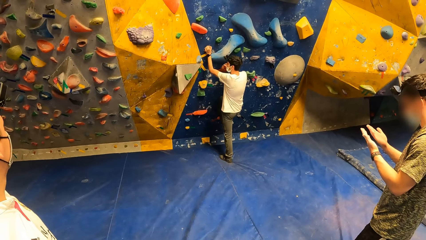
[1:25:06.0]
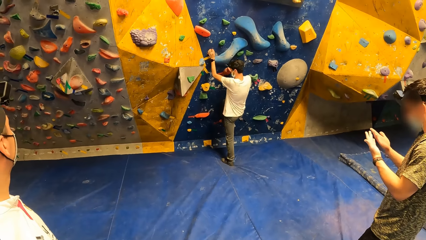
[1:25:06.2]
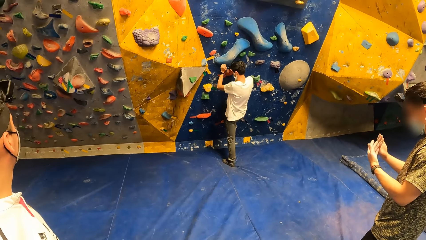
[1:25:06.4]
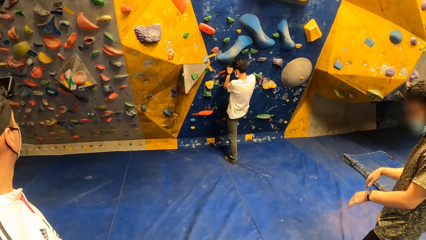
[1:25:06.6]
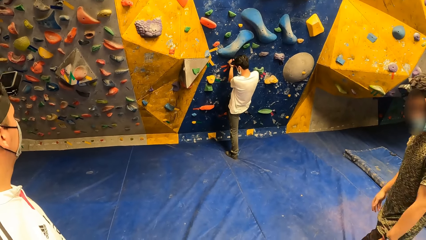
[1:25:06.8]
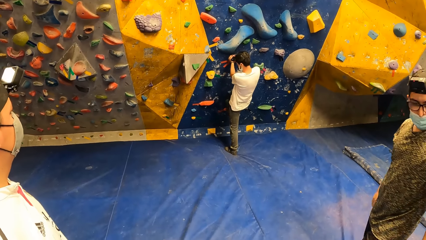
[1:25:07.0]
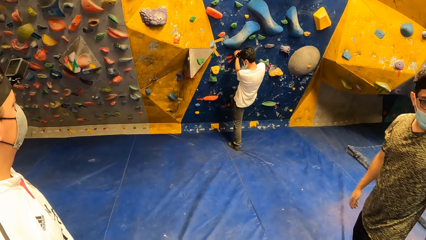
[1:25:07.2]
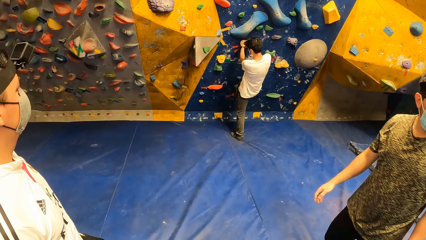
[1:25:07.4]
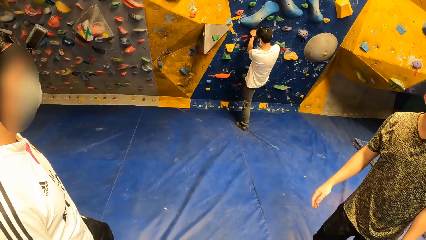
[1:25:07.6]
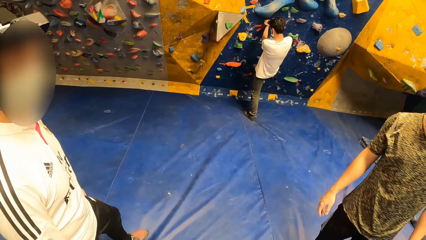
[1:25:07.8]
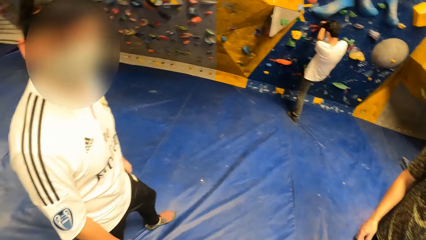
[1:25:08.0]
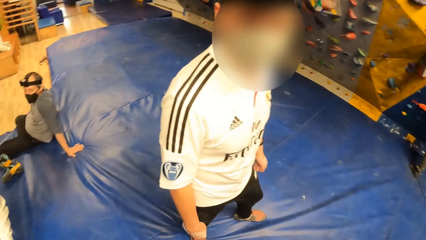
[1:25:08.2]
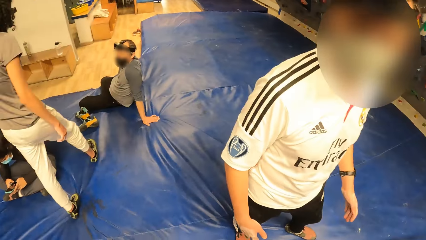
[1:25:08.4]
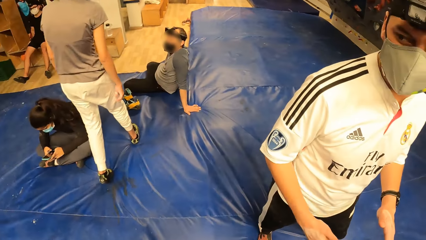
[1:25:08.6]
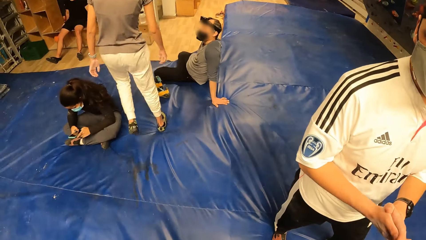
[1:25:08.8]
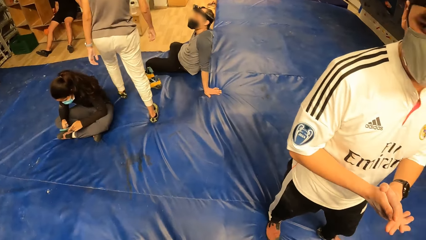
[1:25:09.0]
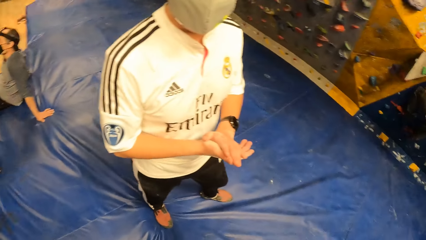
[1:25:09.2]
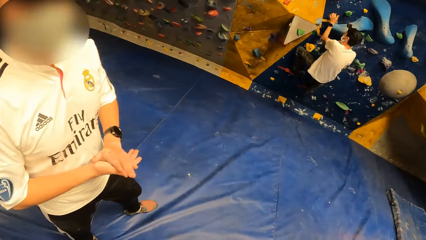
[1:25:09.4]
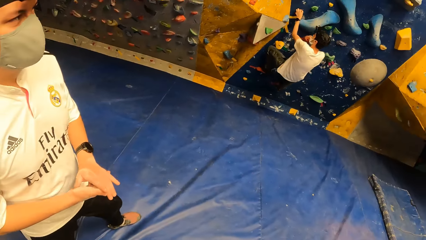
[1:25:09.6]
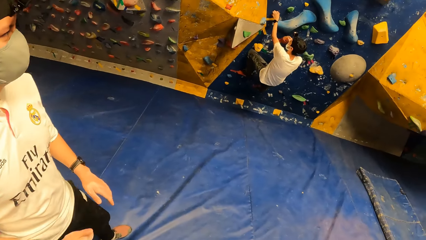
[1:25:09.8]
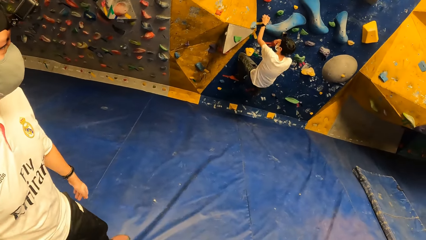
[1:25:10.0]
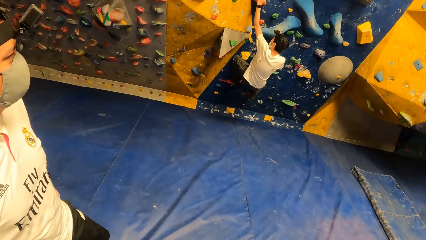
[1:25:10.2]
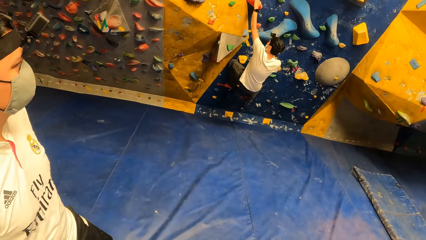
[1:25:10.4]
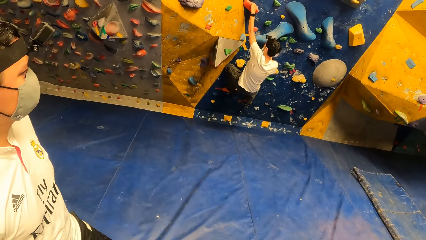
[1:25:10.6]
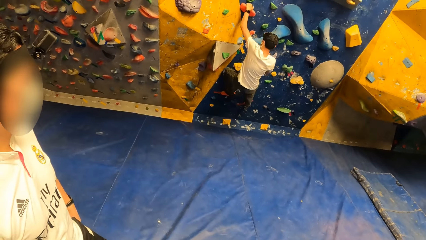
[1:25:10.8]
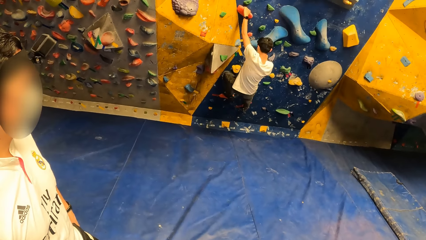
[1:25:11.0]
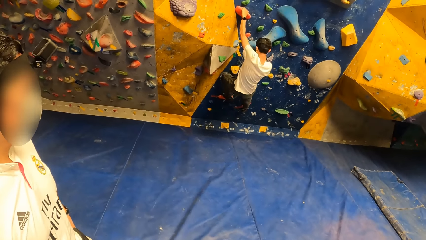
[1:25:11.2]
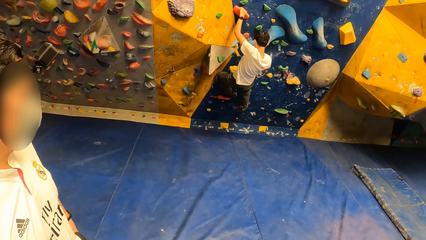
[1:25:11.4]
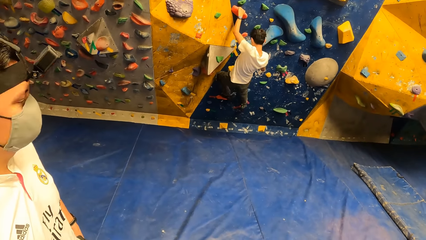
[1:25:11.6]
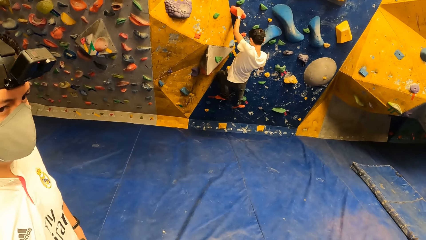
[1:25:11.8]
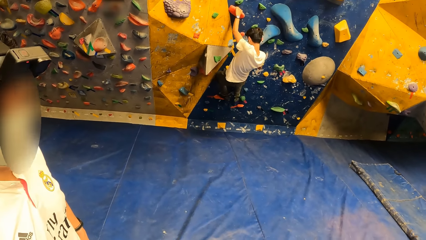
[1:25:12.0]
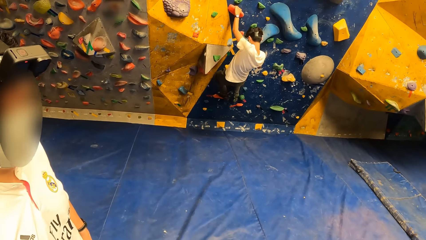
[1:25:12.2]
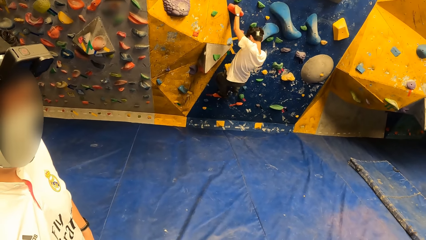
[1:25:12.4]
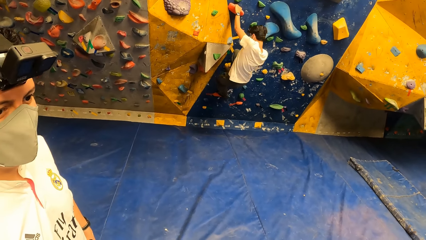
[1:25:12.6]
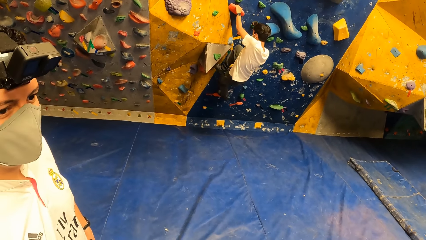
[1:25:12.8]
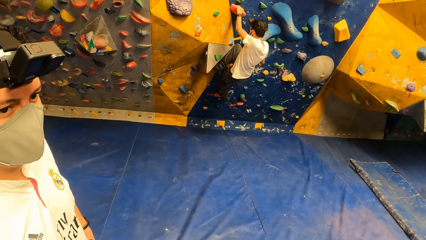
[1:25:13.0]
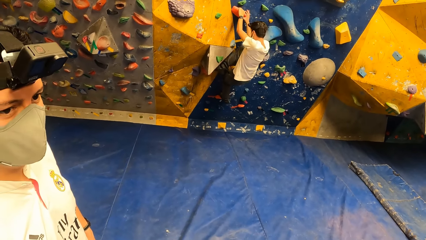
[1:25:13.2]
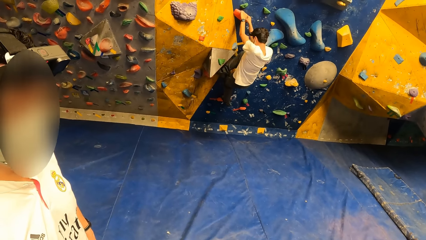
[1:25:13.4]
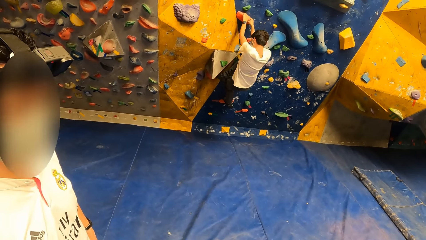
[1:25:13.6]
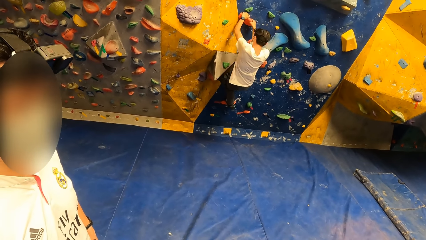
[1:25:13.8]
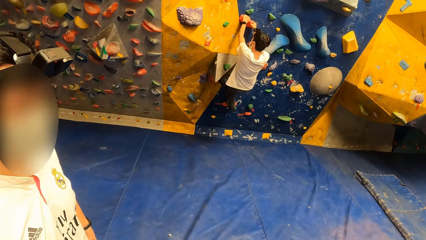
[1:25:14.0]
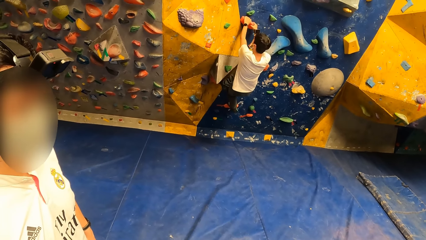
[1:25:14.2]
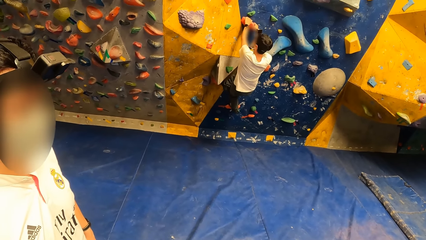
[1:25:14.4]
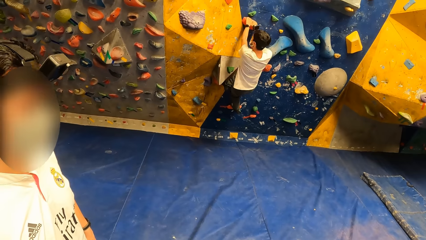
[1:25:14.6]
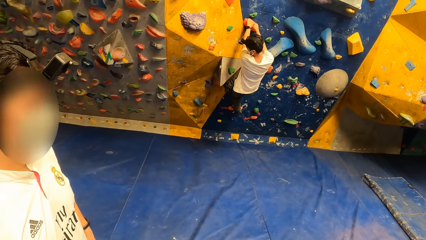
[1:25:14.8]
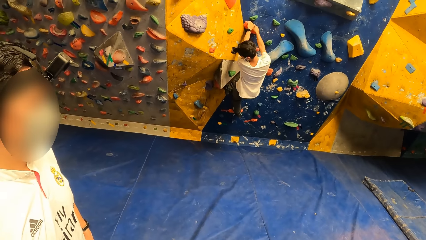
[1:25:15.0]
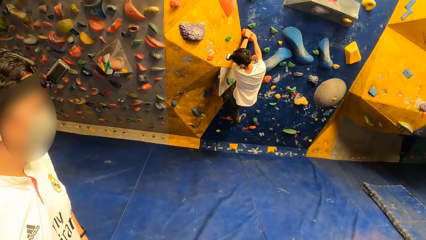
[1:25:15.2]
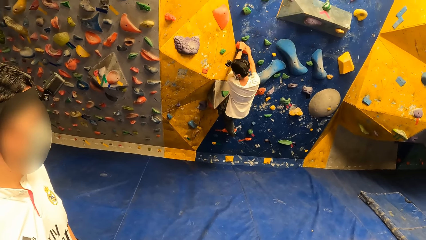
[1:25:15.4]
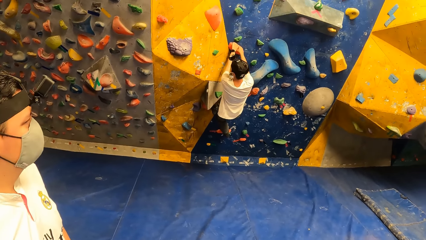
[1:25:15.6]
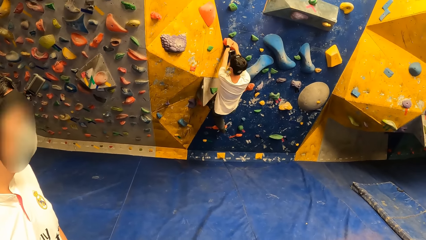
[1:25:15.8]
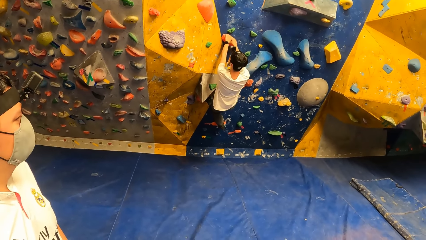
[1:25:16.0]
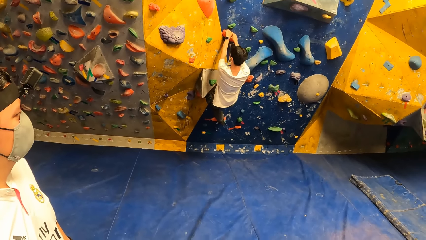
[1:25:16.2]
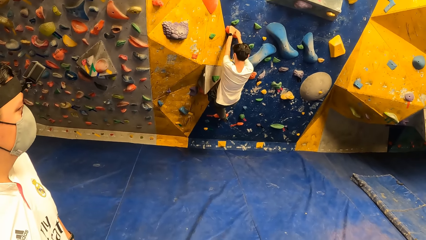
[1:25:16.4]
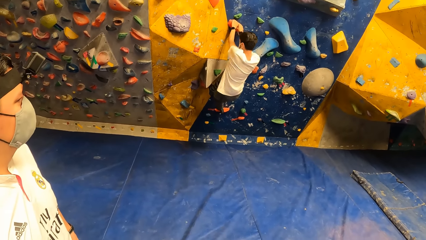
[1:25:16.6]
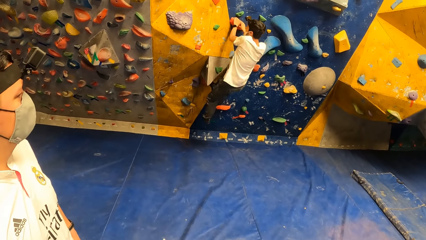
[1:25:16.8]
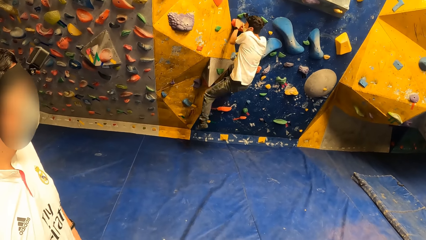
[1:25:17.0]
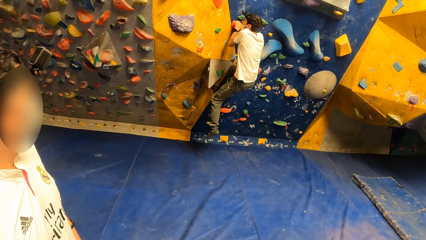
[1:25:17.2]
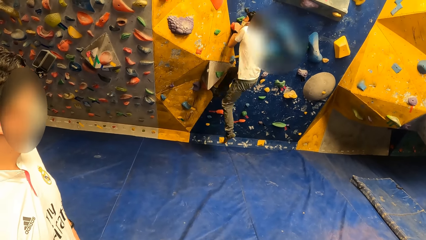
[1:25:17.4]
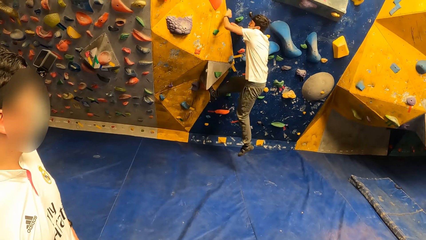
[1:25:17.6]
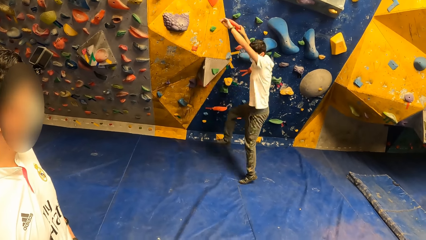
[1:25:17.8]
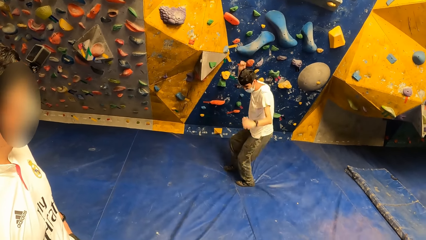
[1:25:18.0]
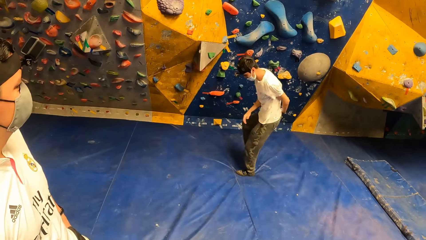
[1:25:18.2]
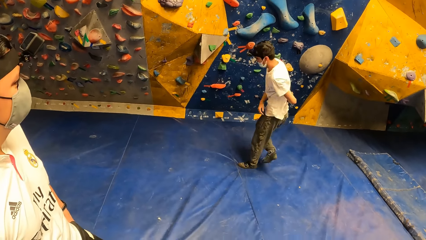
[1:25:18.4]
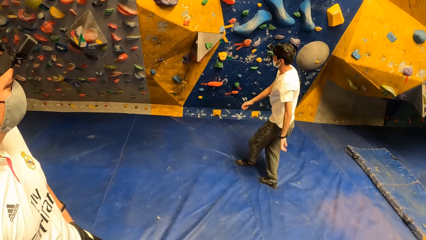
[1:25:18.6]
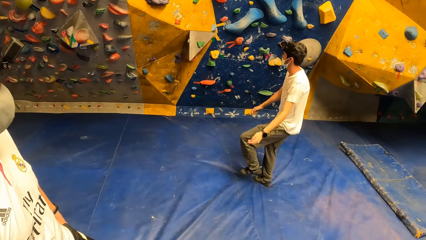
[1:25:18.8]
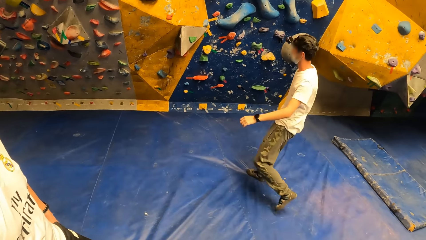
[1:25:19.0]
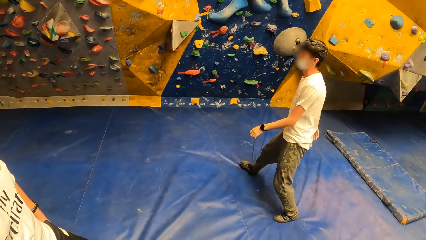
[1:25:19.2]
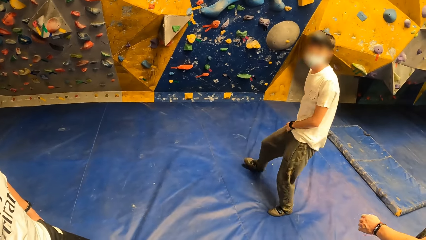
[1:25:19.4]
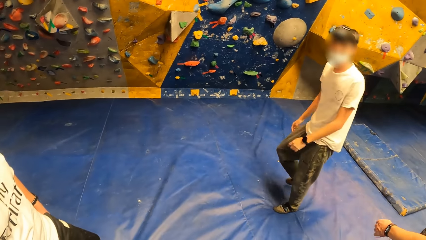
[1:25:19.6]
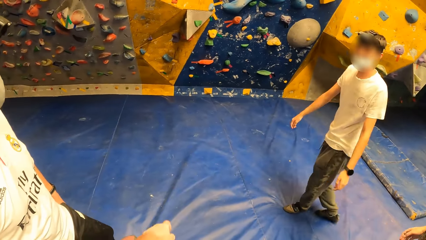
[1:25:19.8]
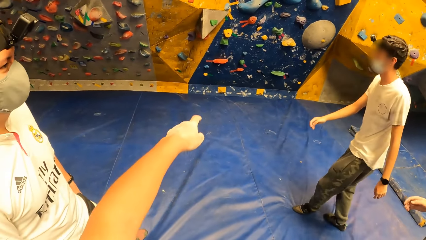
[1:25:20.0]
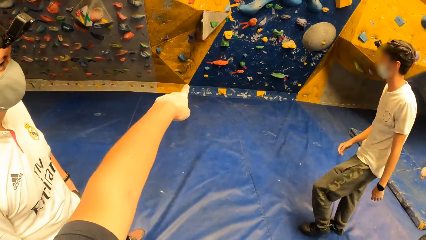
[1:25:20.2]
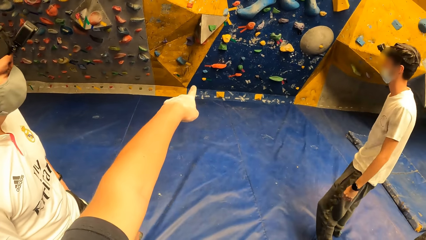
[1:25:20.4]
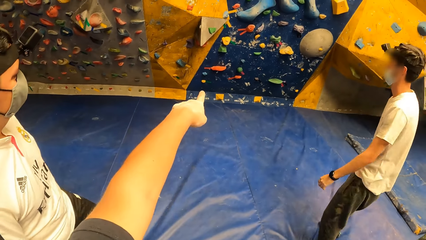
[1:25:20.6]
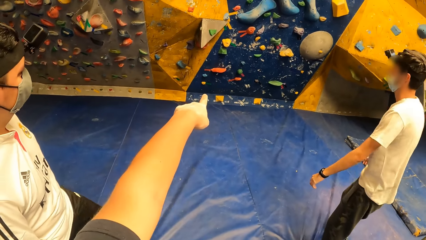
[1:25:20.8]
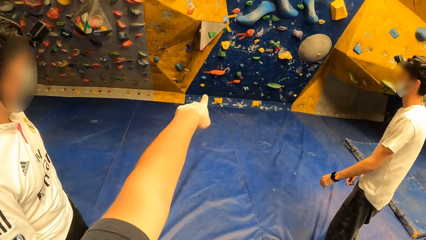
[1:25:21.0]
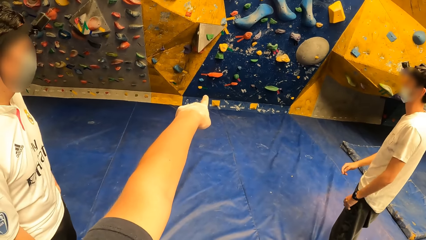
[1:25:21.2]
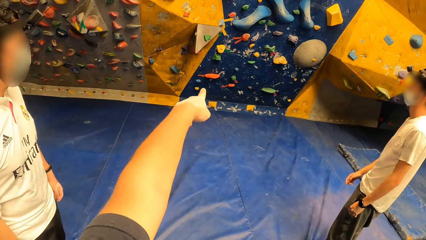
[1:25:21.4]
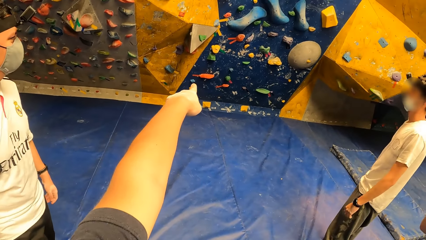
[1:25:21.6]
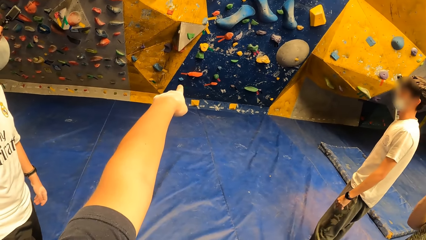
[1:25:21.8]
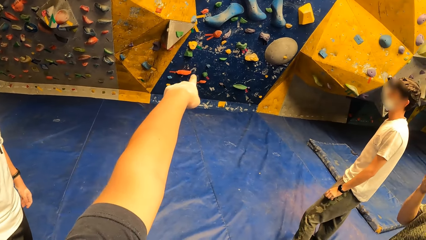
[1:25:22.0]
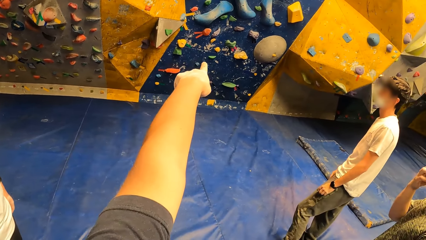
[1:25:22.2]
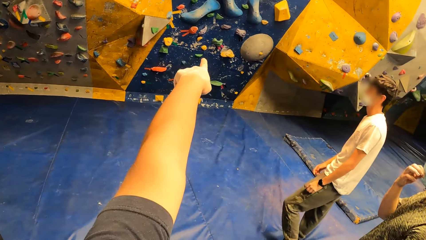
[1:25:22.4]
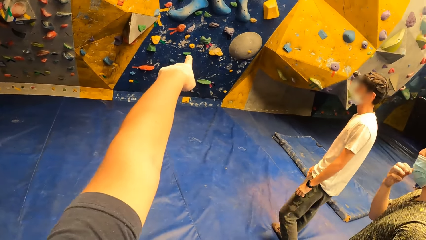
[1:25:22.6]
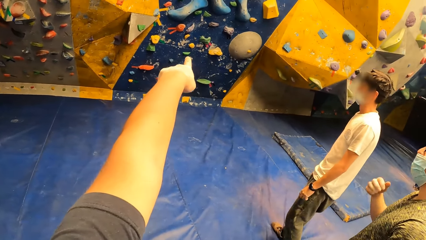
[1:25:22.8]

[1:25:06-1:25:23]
The camera wearer looks around. They look at a man. The man climbs the wall. The man jumps off the wall. The camera wearer points at the climbing wall.
